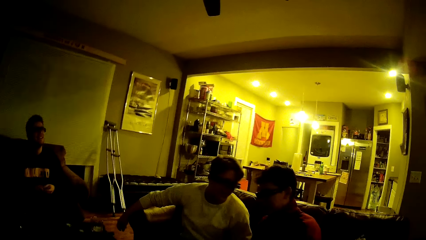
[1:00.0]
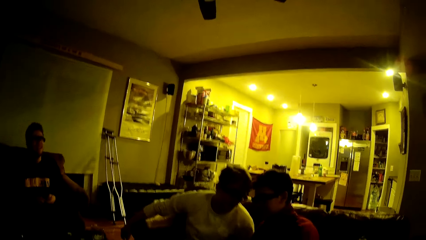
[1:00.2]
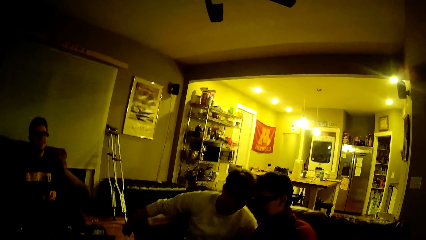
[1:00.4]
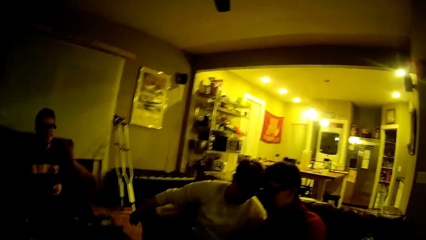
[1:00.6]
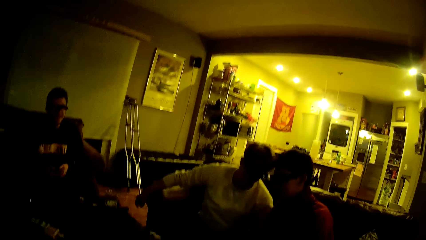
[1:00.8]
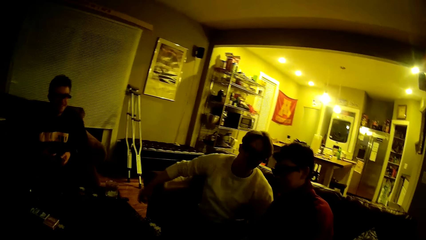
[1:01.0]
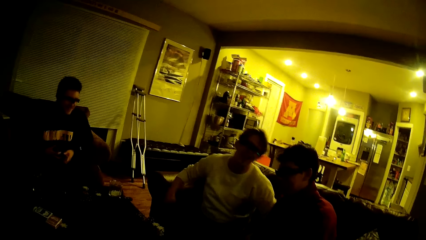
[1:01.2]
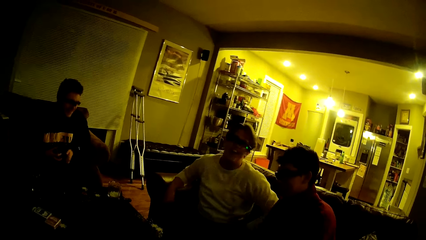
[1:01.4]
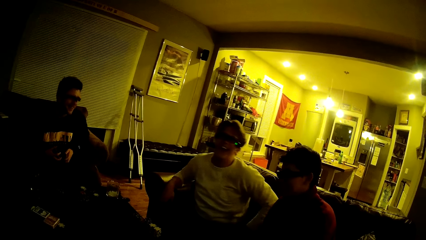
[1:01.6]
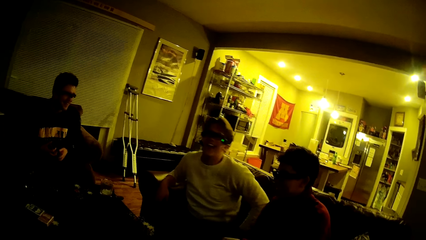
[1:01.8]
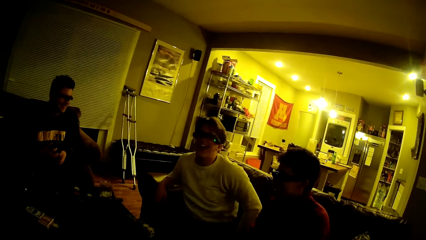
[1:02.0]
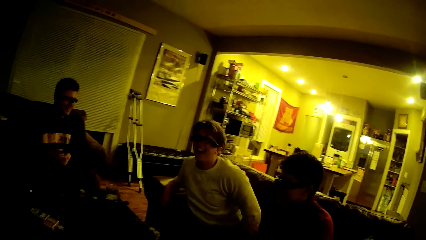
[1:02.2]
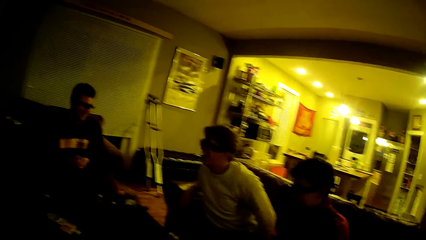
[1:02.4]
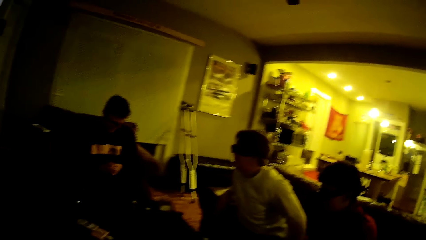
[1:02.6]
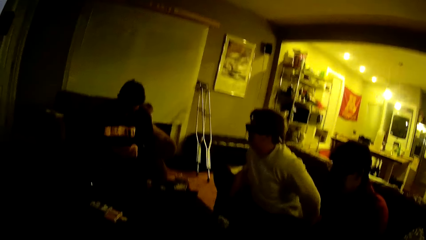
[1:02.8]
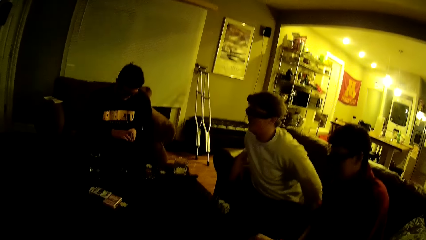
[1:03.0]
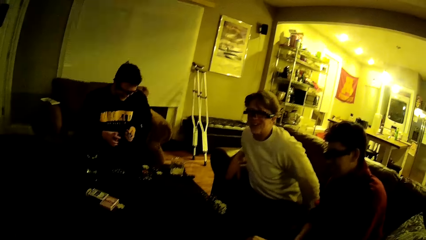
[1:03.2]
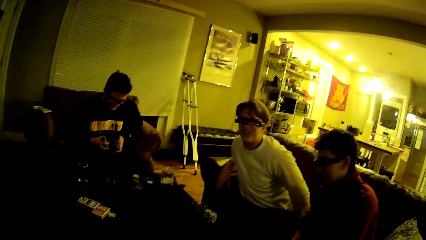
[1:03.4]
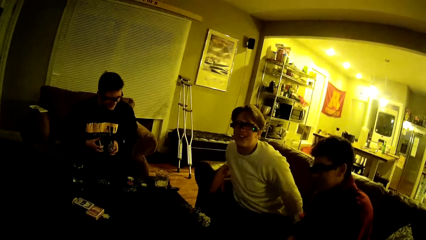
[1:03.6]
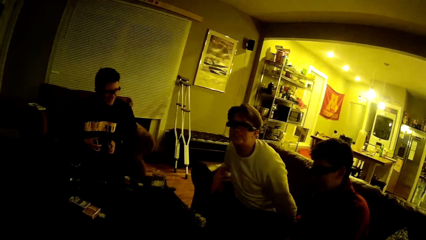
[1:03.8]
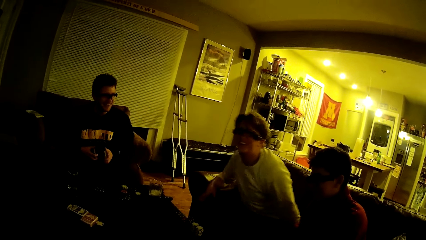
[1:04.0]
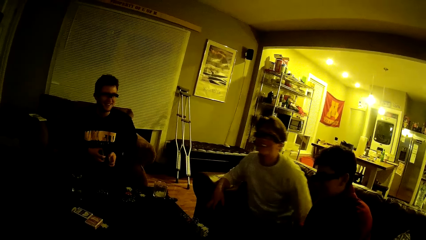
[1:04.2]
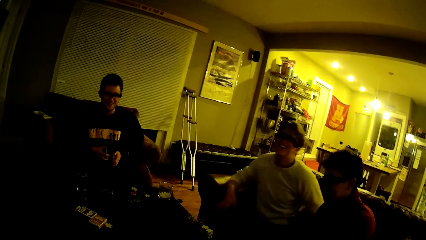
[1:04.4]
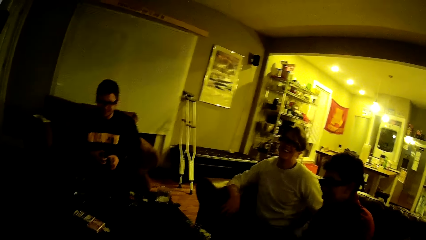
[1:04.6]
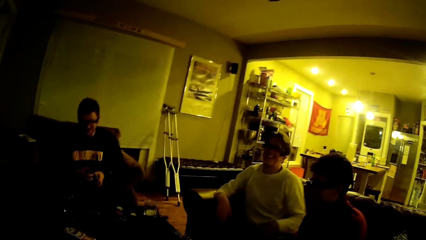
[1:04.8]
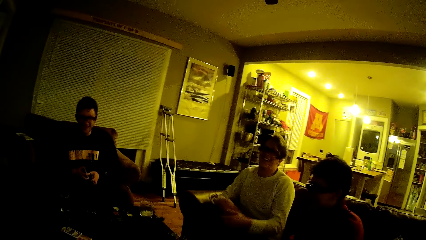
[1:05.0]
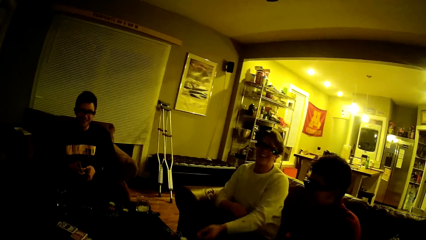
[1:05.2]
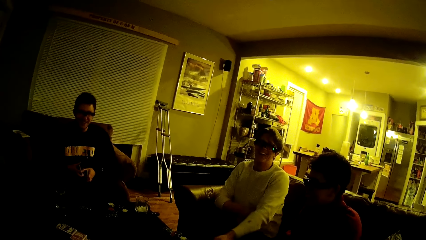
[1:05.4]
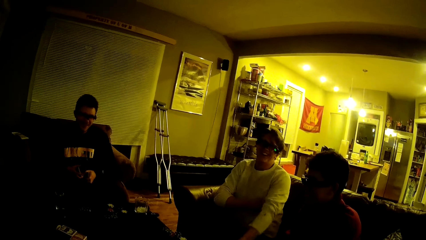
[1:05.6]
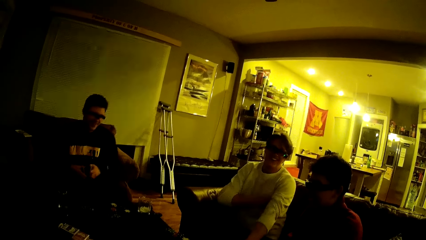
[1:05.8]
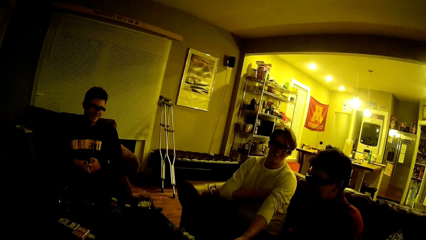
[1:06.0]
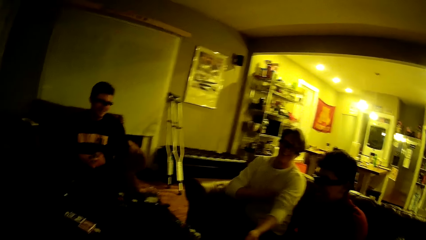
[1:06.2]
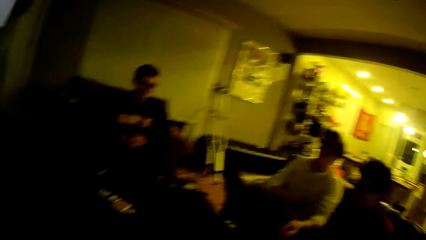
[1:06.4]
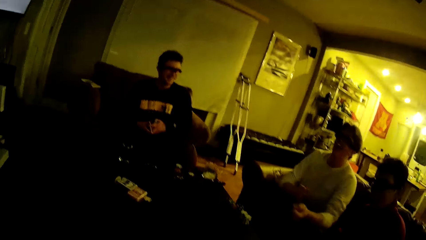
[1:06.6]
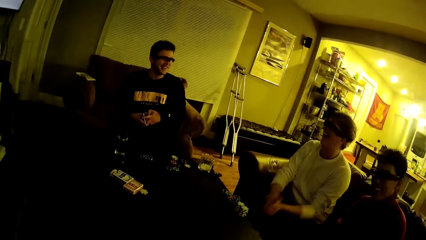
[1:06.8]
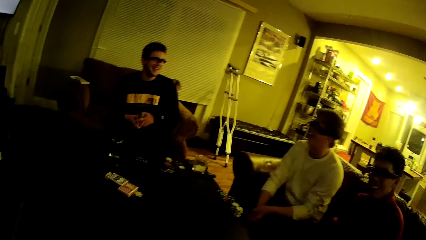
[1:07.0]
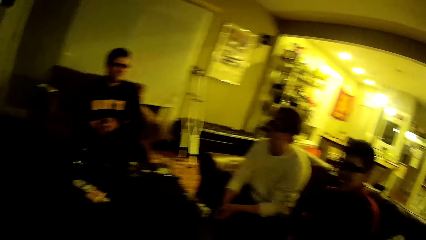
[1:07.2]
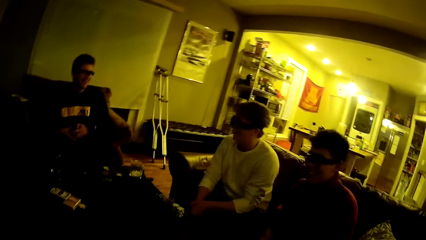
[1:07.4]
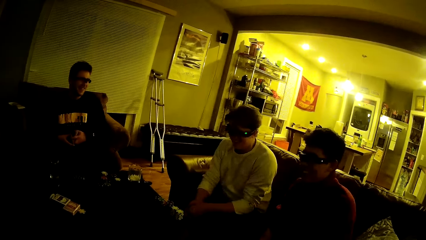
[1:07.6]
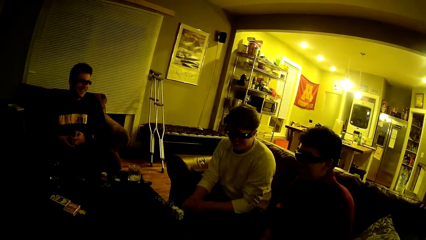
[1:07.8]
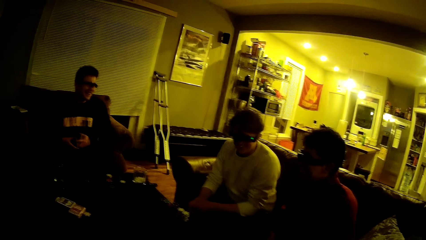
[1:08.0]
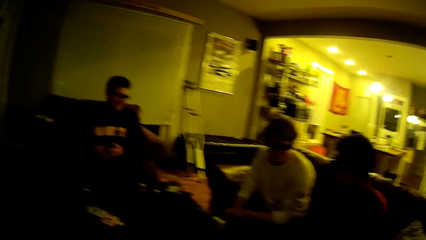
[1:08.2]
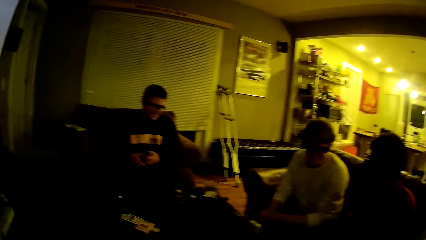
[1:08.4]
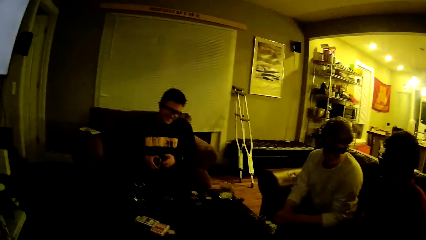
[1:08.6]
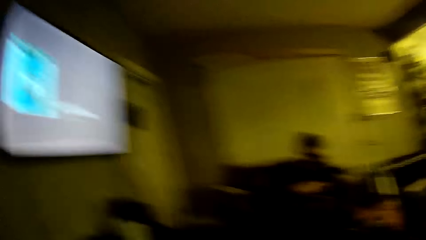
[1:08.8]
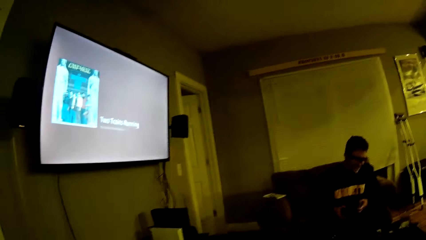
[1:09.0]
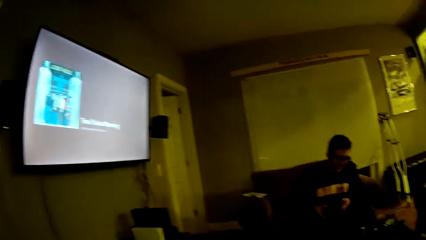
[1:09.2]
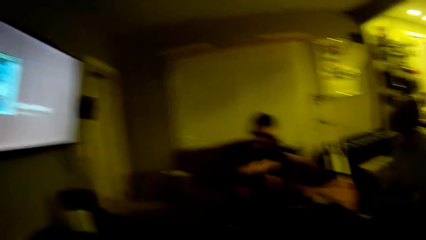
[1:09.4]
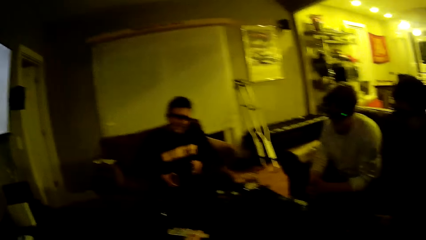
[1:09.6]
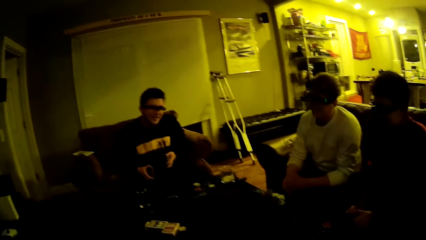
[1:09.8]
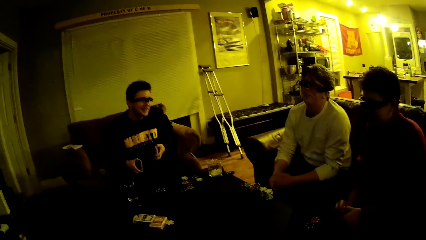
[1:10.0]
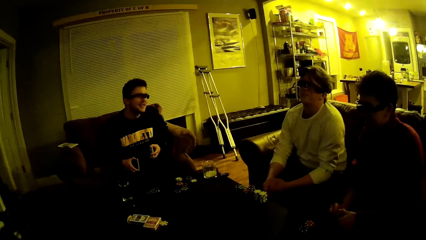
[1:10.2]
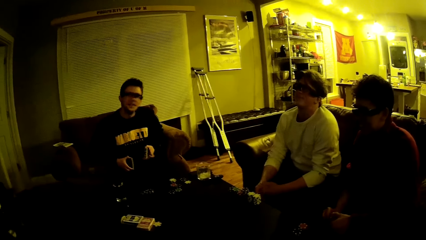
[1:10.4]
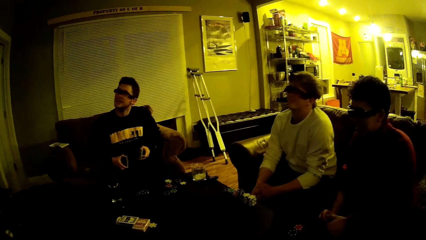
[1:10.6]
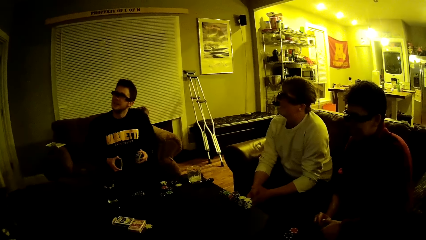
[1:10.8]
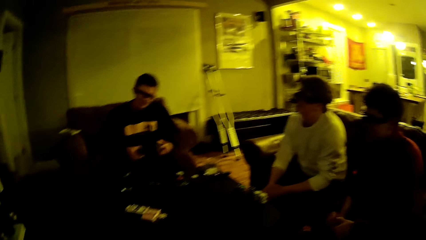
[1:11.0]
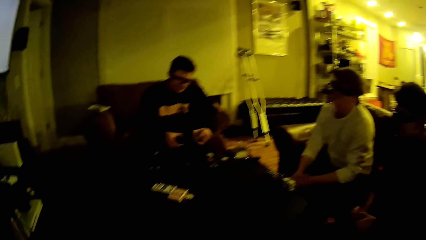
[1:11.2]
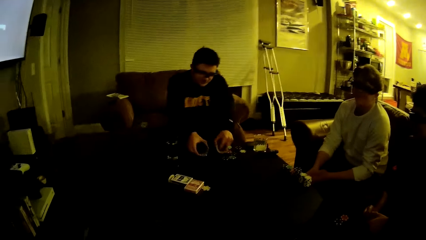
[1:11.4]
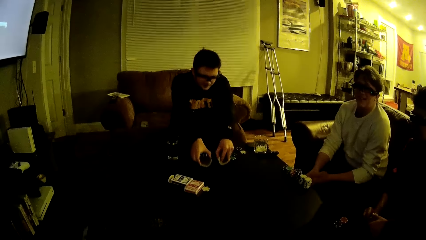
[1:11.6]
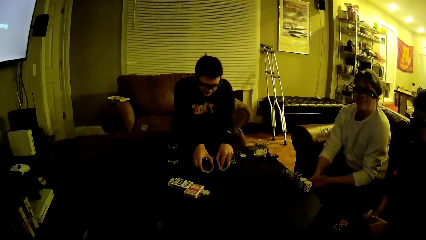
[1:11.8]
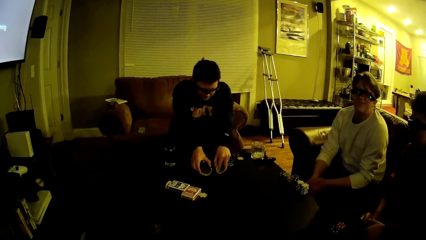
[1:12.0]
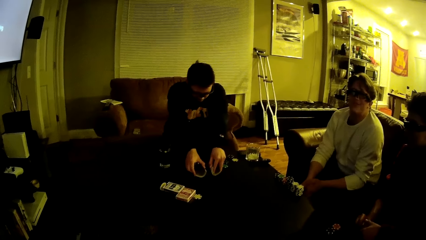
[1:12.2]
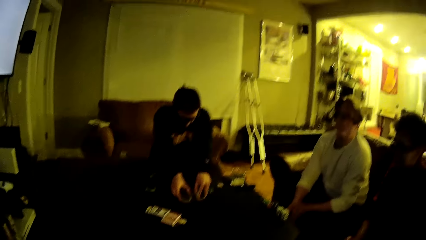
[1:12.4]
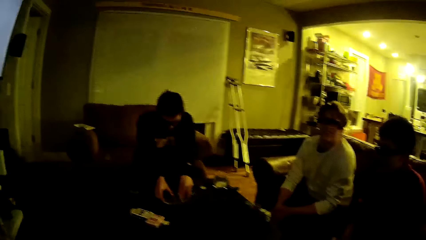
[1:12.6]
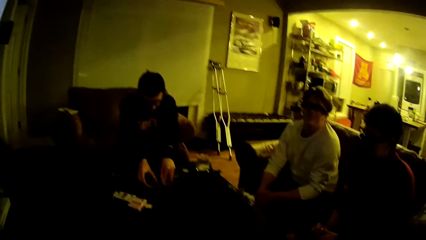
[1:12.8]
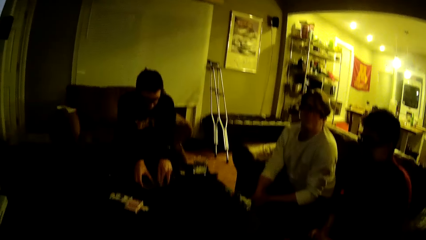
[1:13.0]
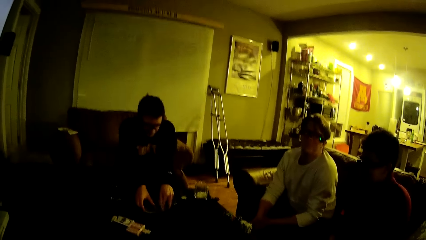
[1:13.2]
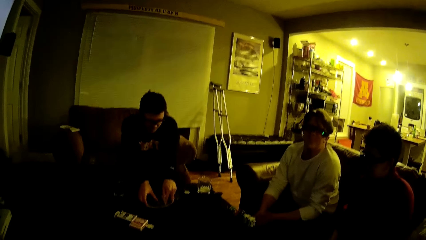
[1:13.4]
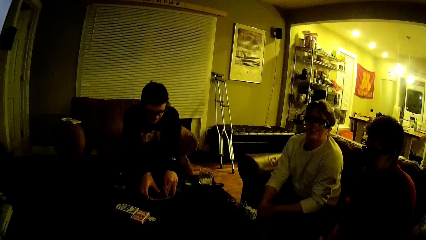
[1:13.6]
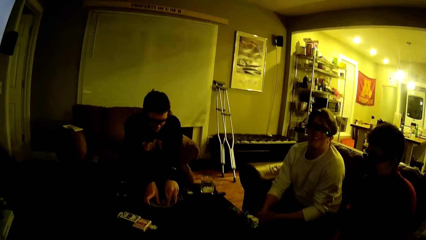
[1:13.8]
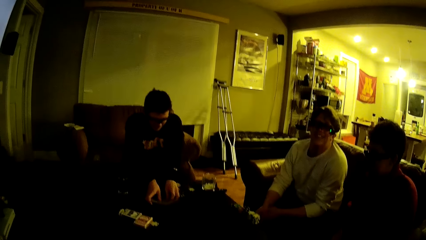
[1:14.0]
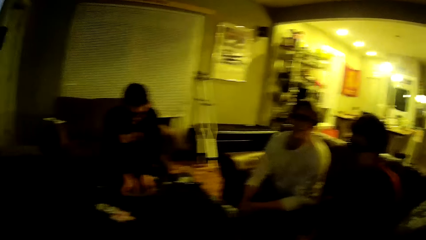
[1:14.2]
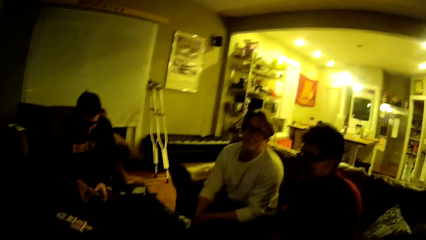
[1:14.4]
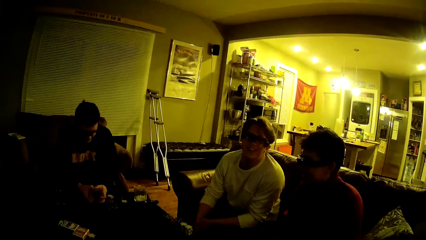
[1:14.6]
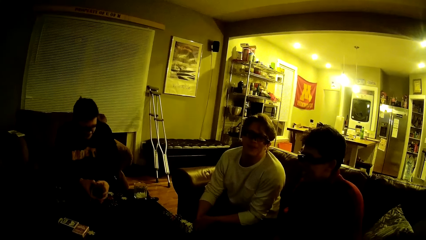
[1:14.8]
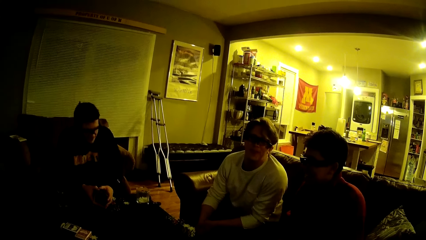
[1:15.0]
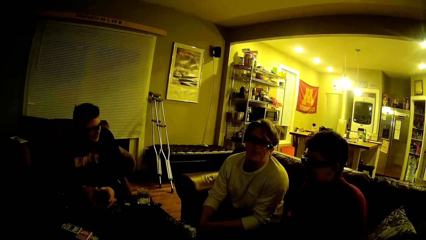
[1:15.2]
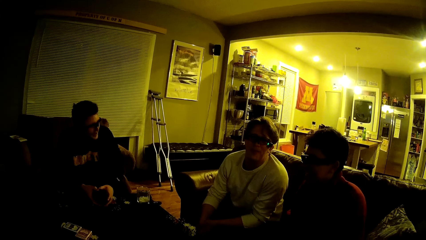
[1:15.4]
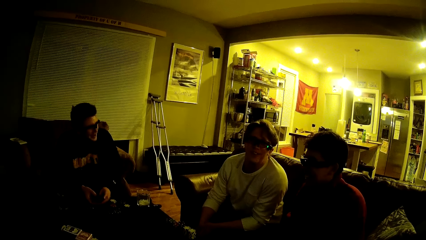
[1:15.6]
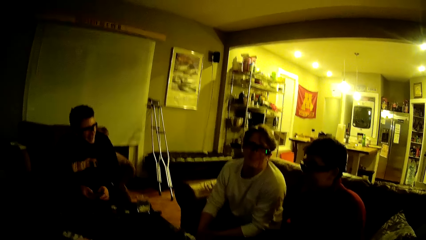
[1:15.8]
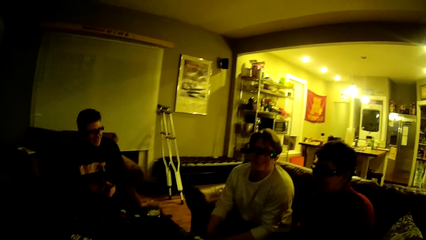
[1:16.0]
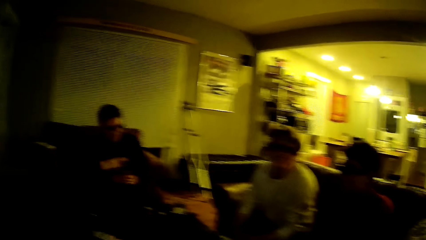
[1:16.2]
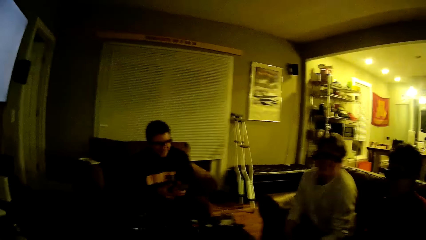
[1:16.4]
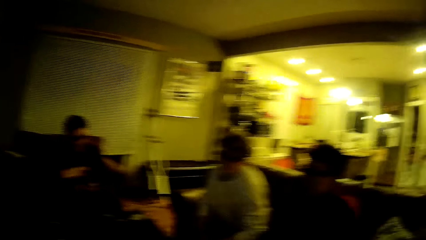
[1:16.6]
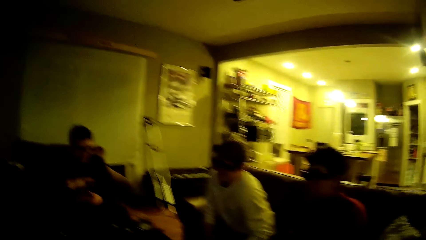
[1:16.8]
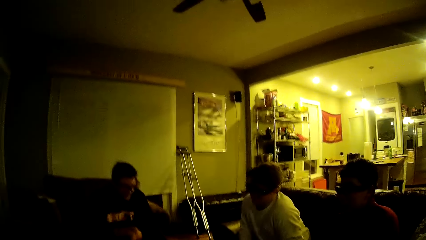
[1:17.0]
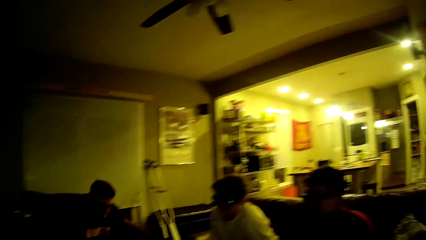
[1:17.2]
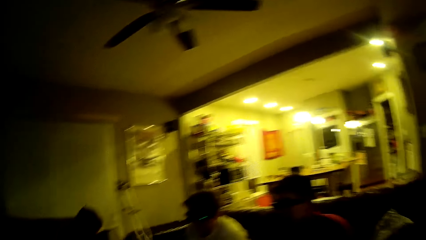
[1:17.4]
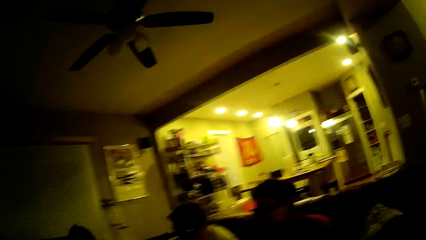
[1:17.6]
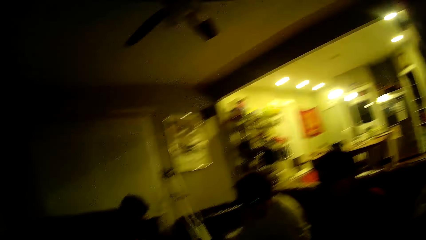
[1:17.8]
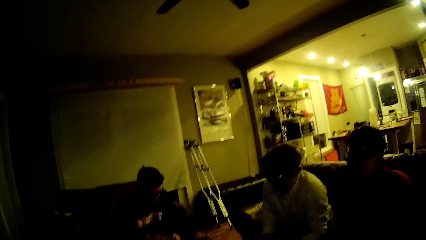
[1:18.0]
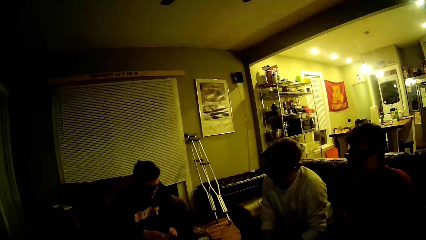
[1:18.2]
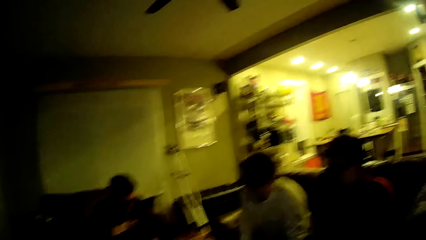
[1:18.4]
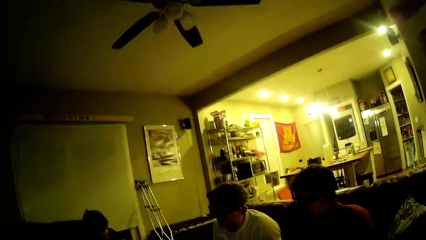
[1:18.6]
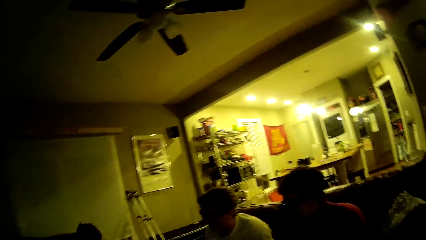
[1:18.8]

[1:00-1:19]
A man converses with another man. A third man aligns the cards in his hands. He shuffles the cards in his hands. The camera wearer talks. The third man shuffles the cards on the table, and places the cards in his hands on the table. The first man converses with the camera wearer. The third man aligns the cards in his hands, and shuffles the cards in his hands. The camera wearer stares around.
